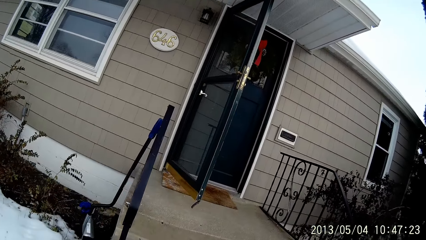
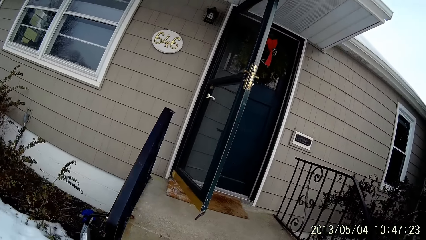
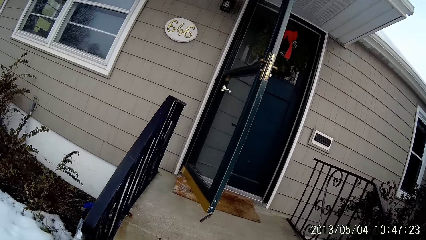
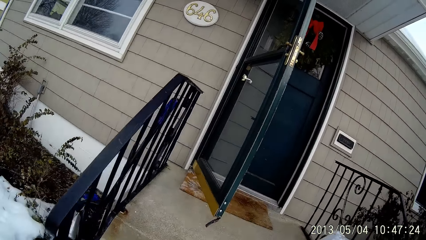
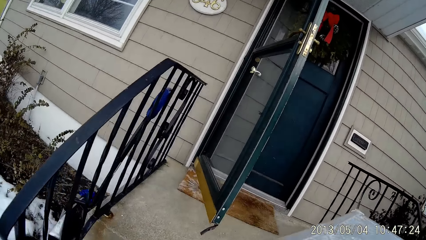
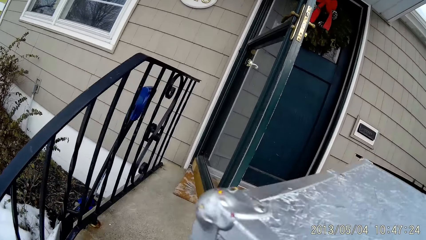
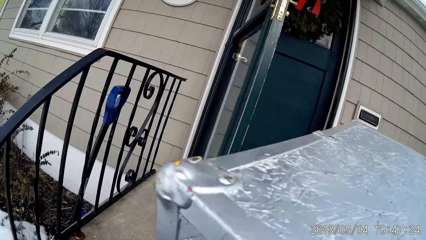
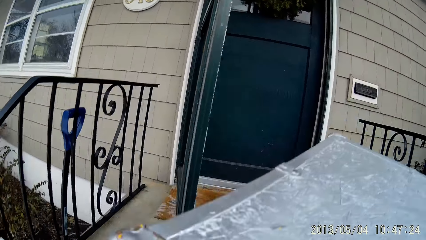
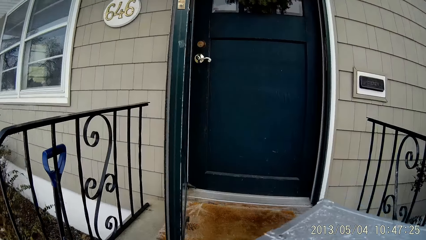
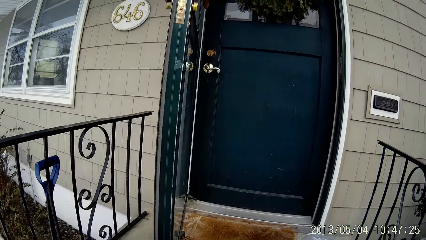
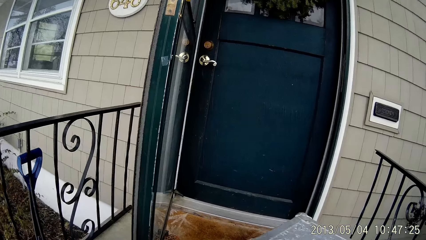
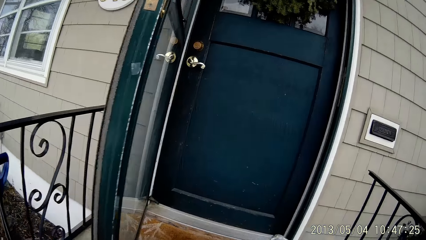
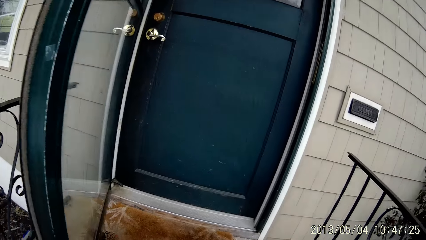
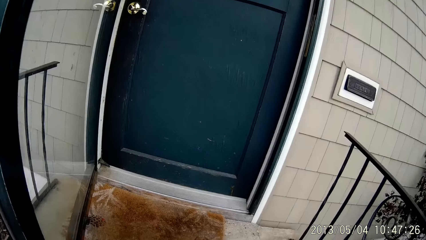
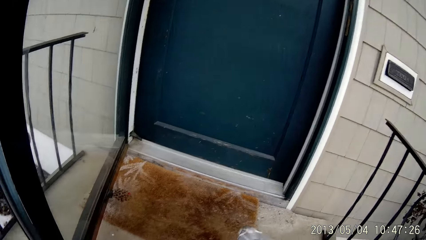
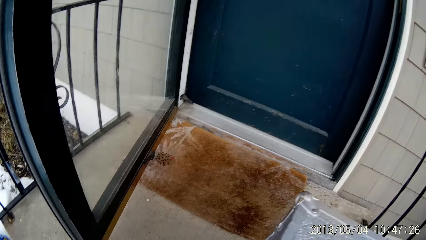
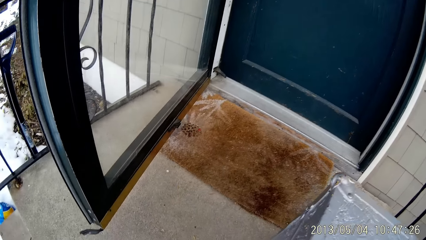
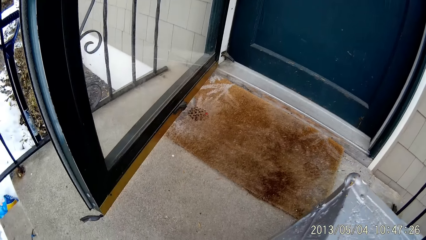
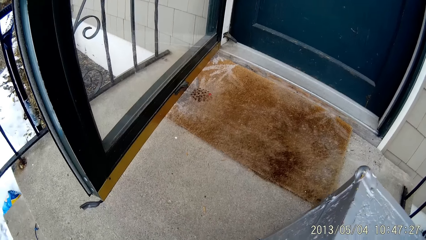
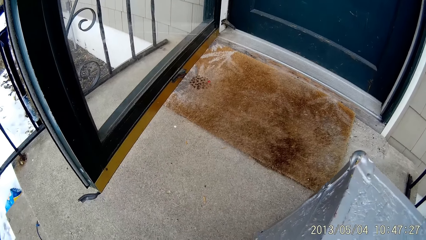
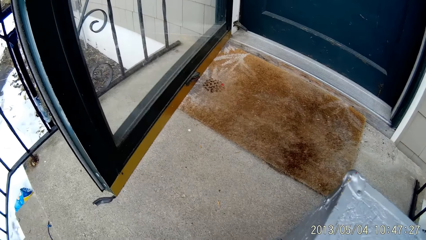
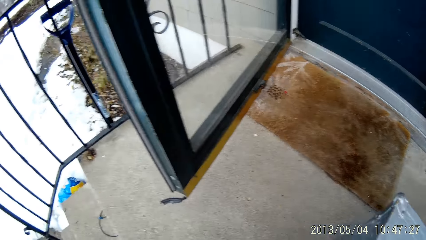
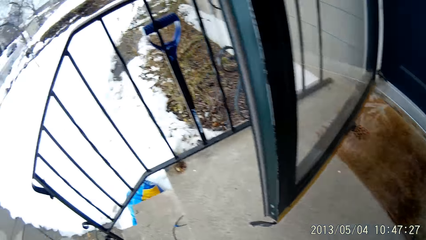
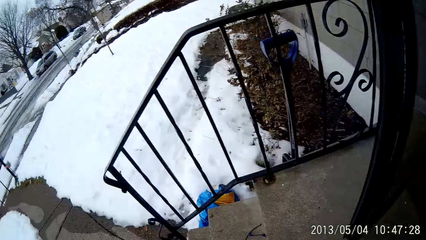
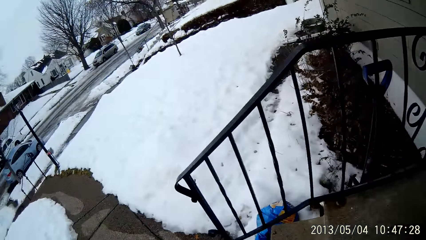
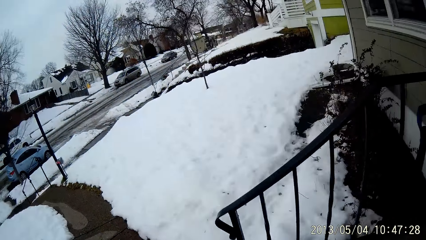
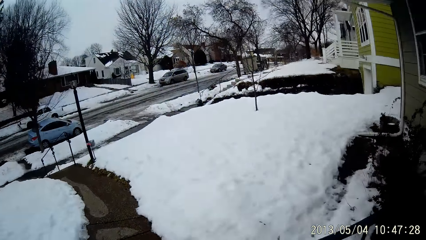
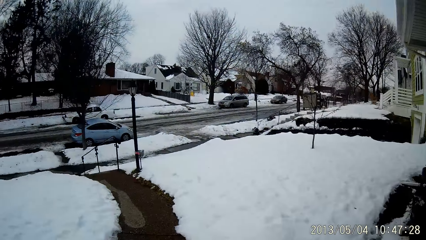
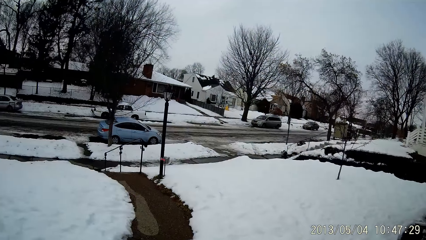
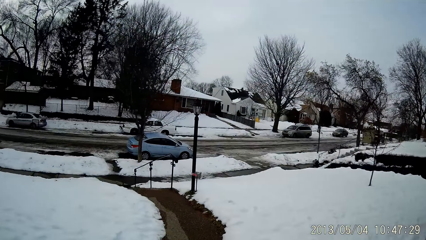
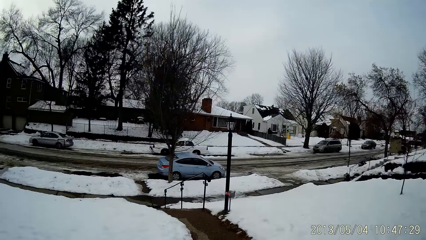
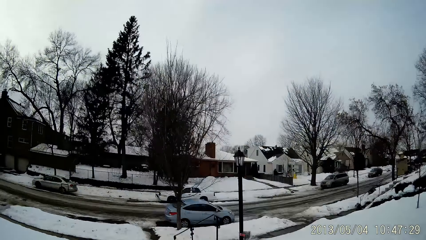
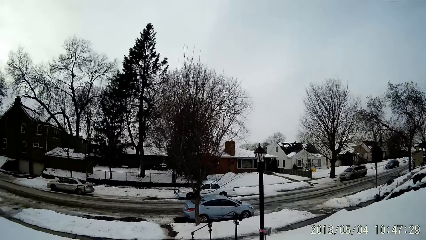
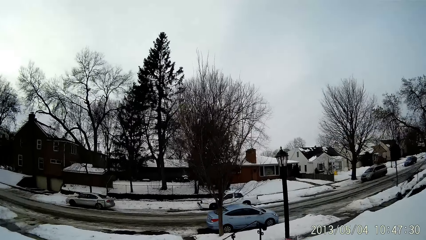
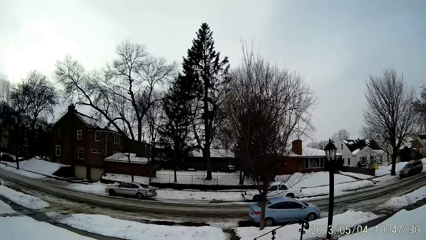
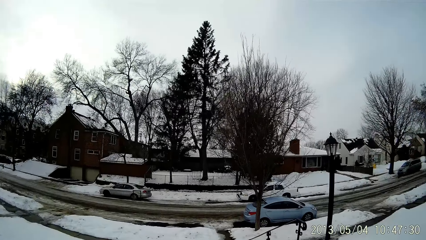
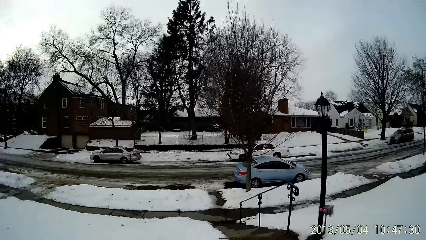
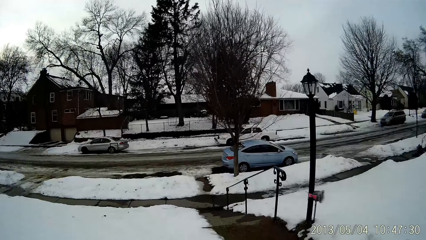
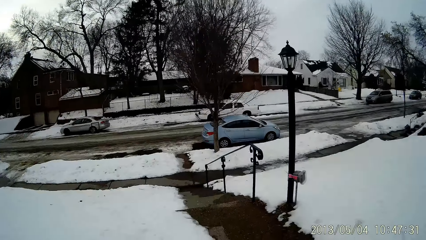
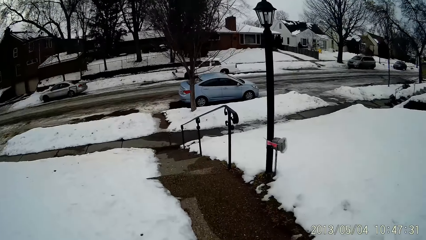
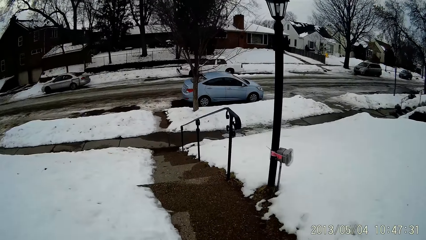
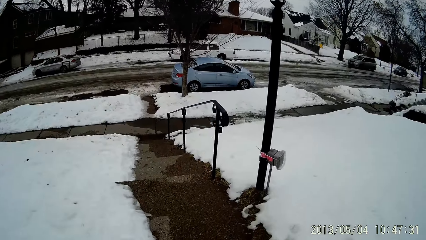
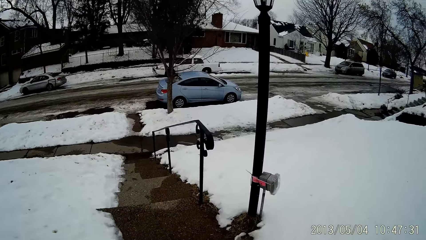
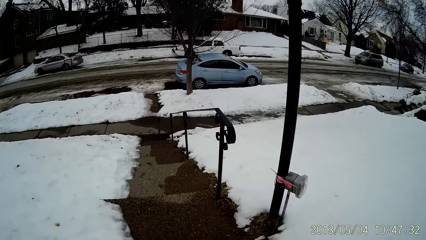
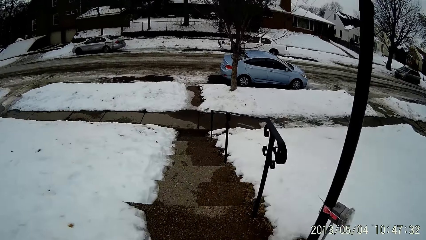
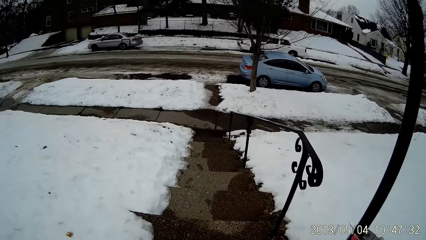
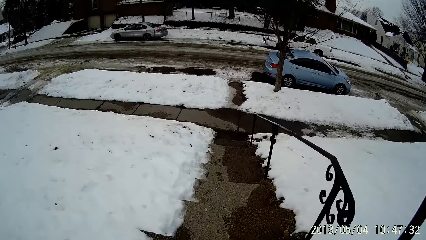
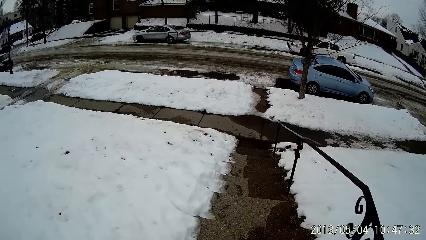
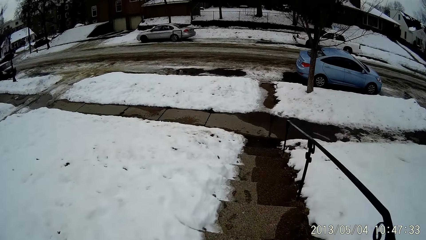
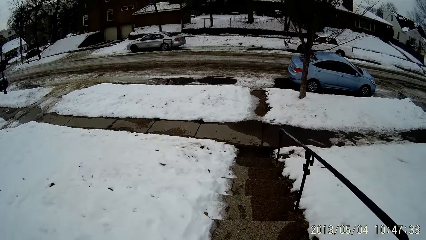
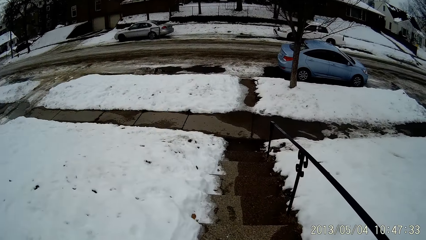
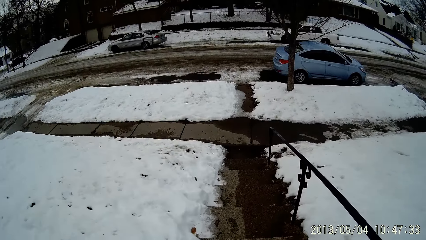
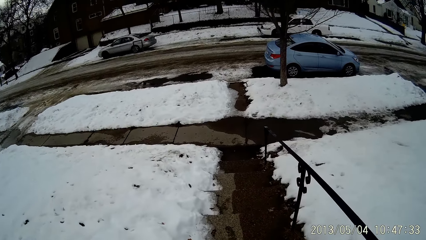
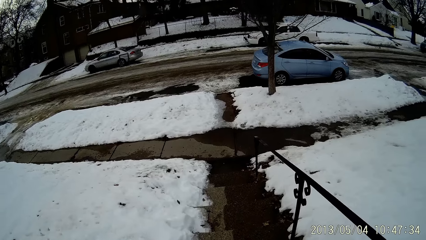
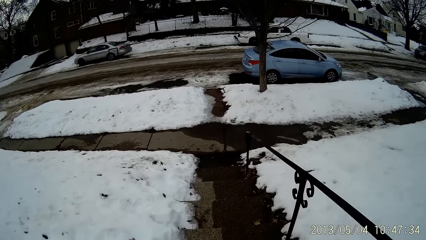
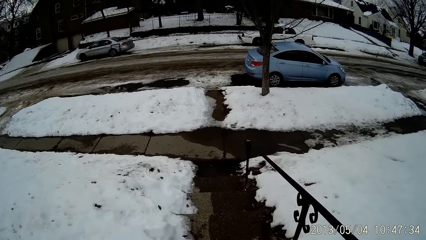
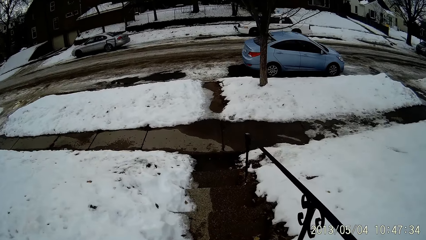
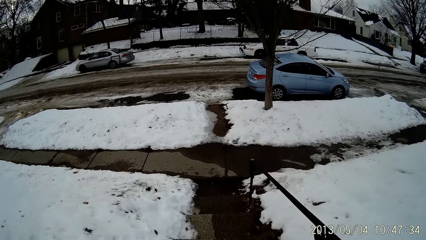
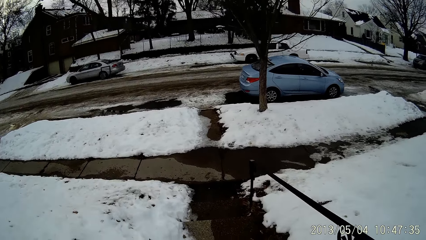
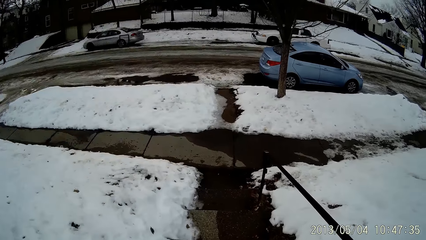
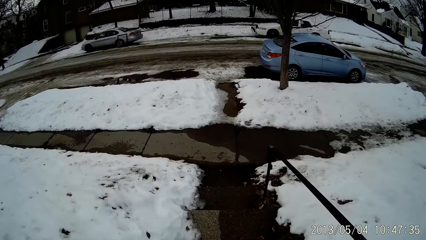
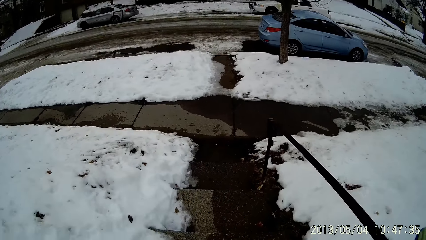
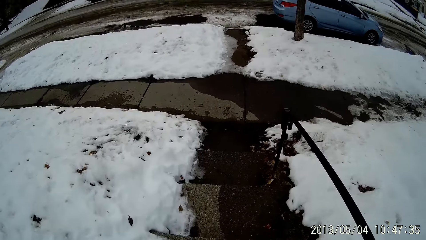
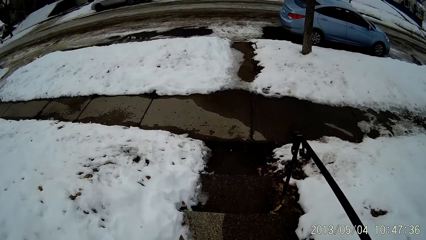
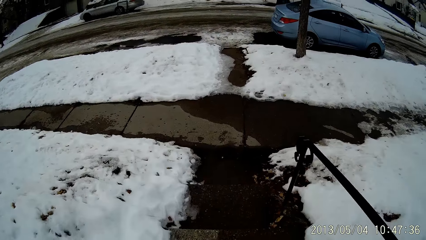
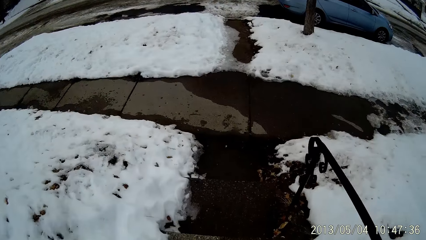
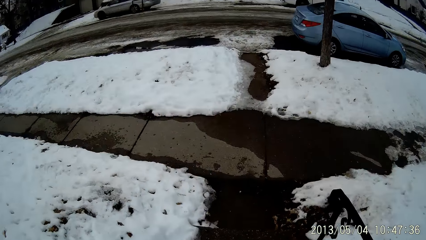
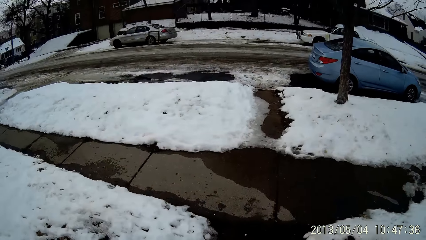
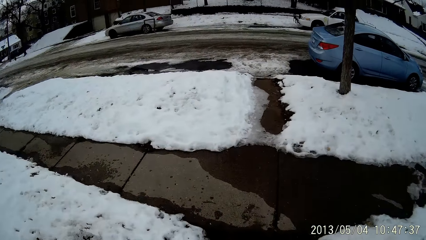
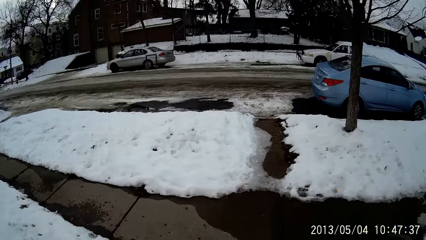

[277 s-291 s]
The camera wearer walks up the staircase. He places the metal box on the ground with his hands. He stares around. He walks down the staircase. He walks around. He walks towards a car.

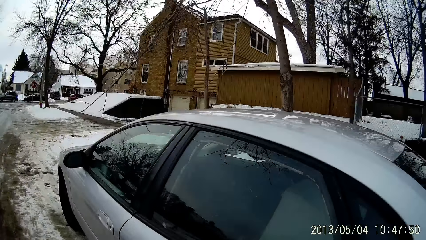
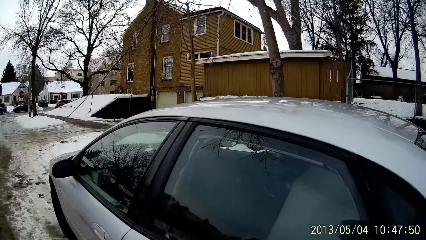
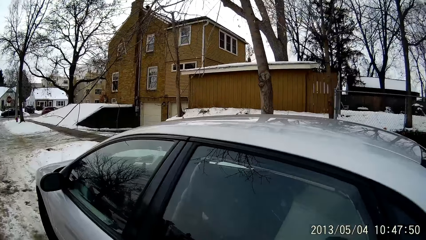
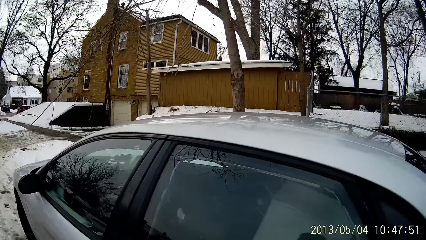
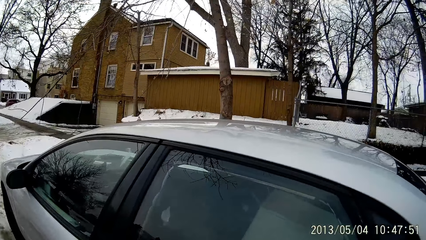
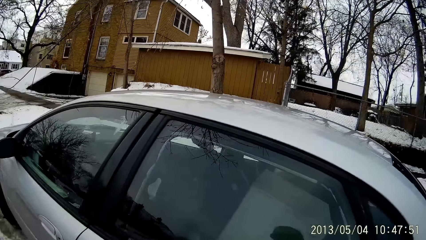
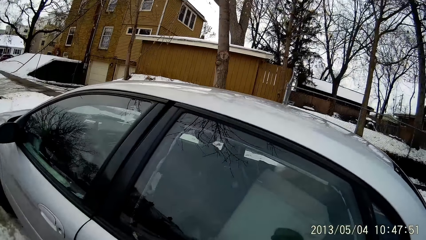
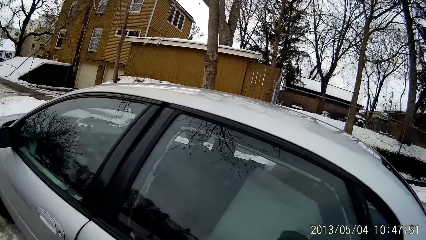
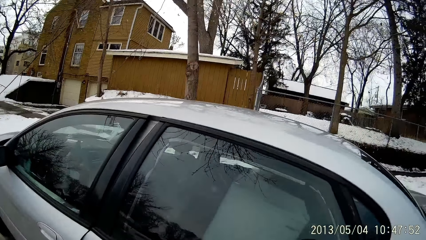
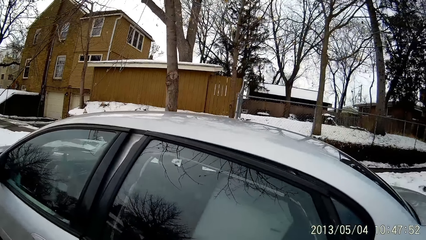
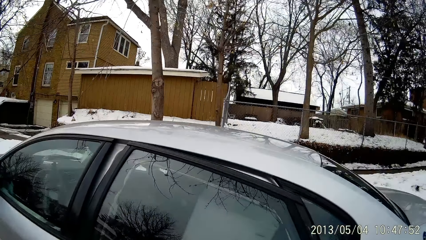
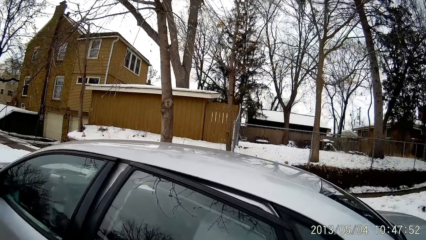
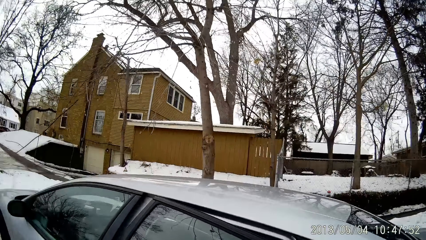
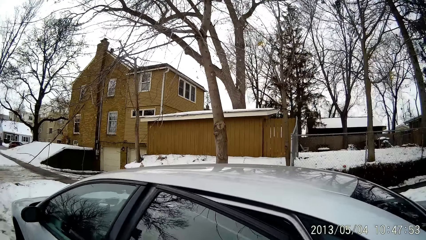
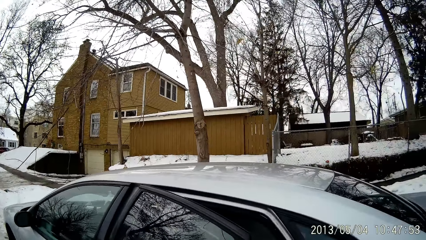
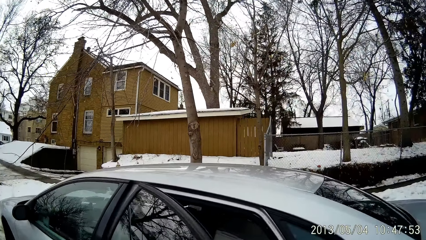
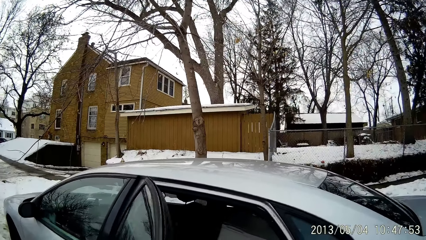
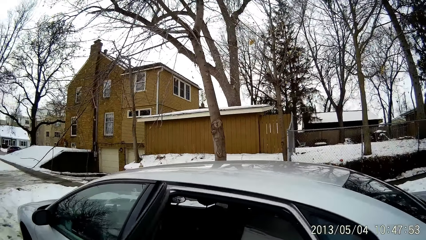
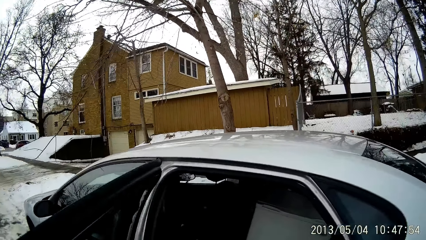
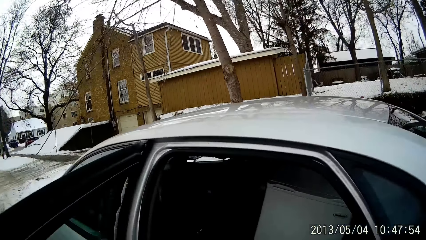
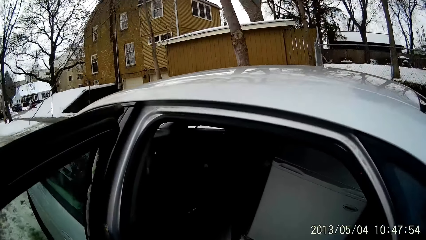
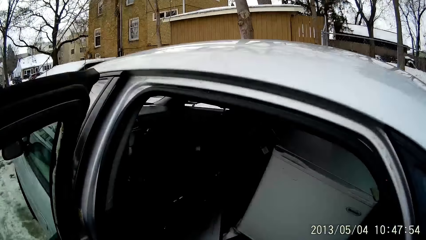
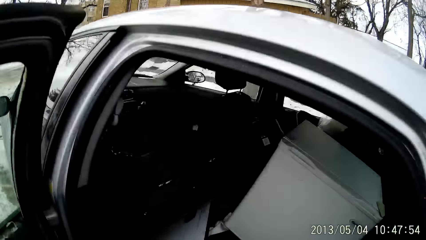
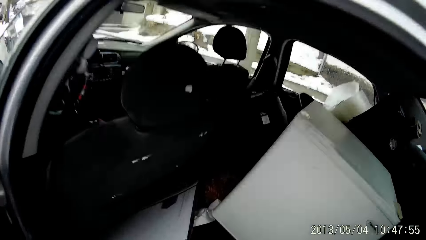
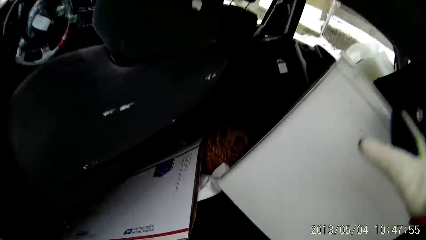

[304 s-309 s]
The camera wearer opens a car door with his right hand.
